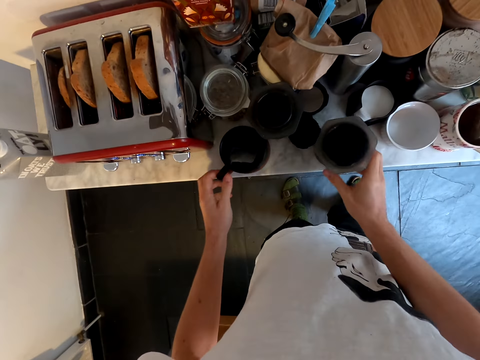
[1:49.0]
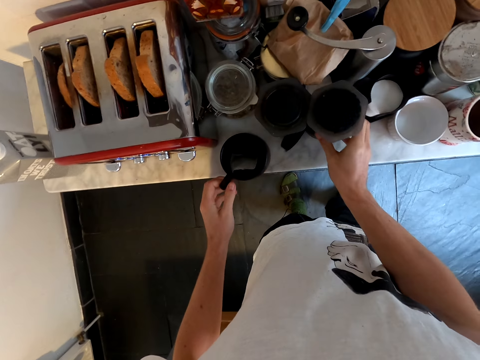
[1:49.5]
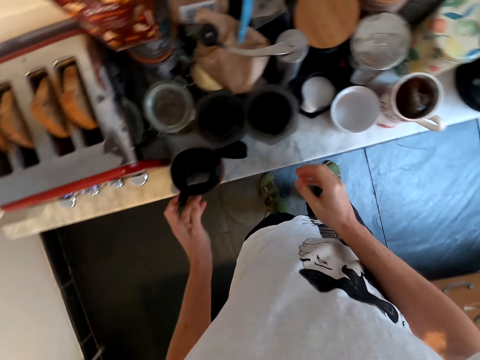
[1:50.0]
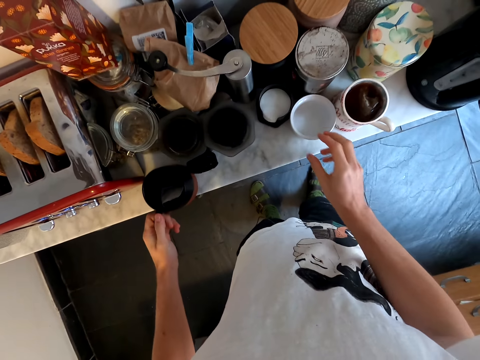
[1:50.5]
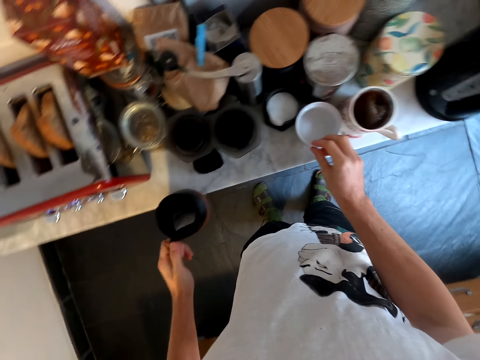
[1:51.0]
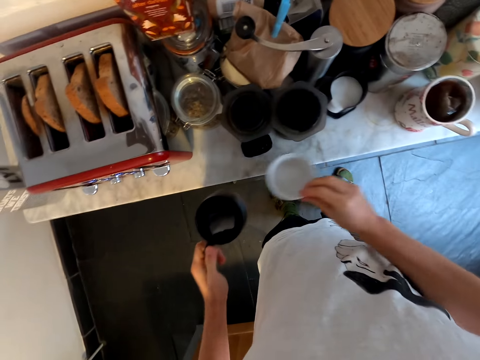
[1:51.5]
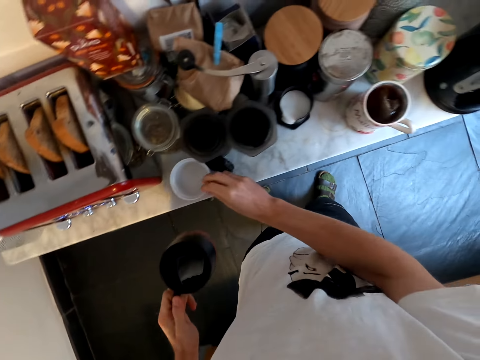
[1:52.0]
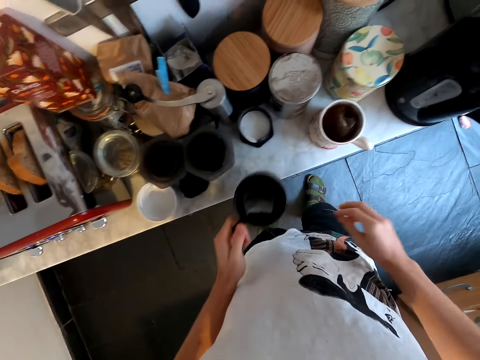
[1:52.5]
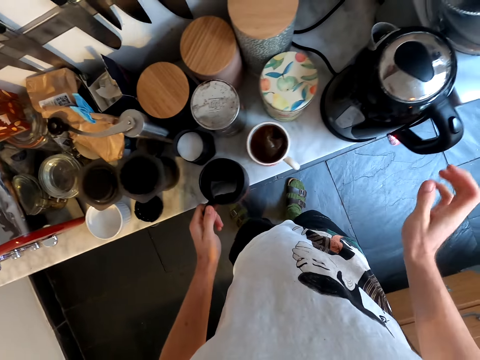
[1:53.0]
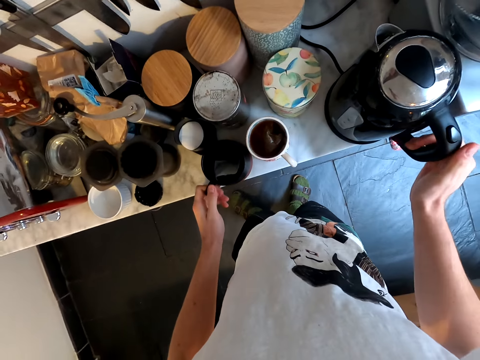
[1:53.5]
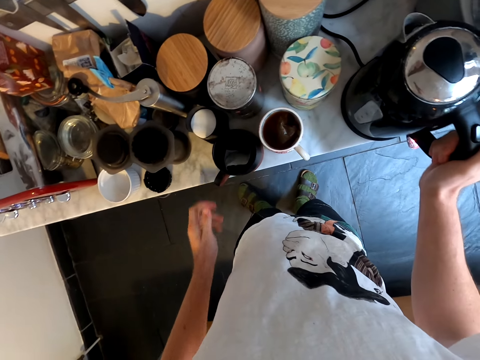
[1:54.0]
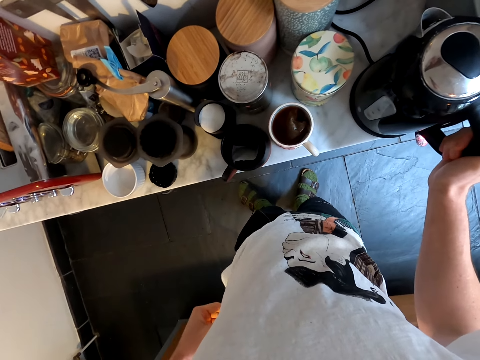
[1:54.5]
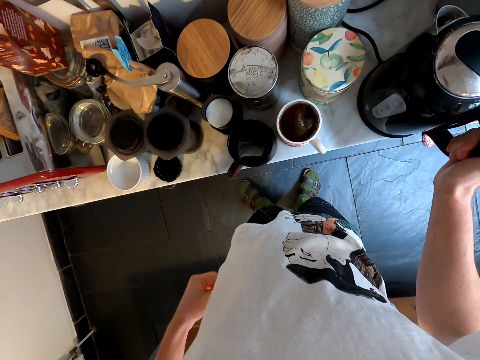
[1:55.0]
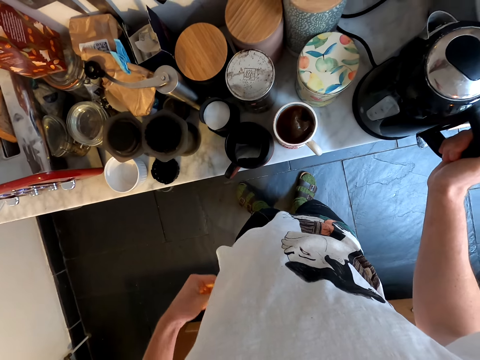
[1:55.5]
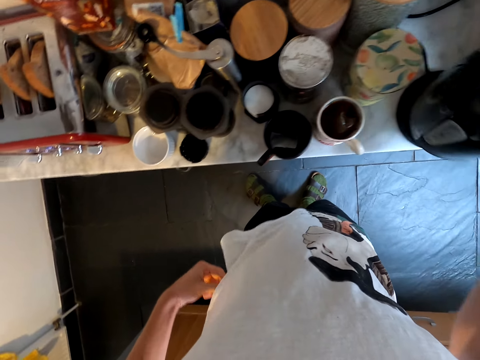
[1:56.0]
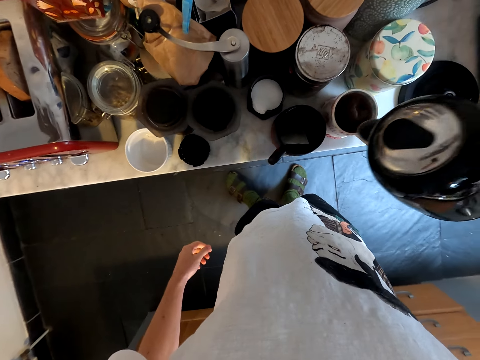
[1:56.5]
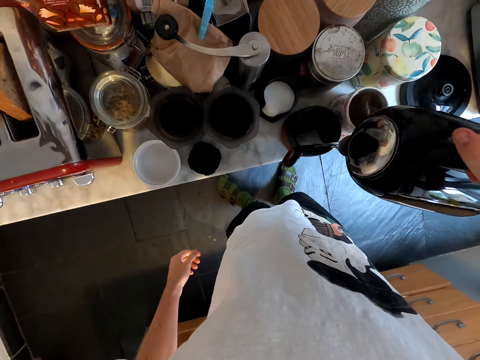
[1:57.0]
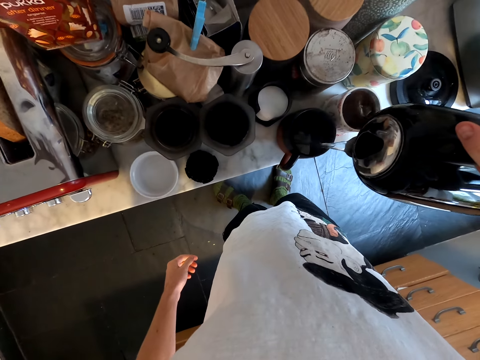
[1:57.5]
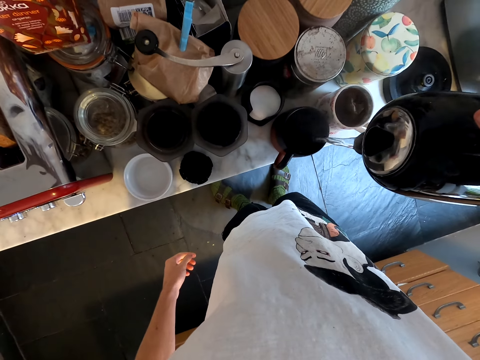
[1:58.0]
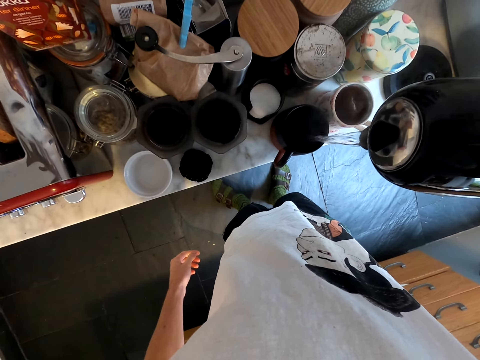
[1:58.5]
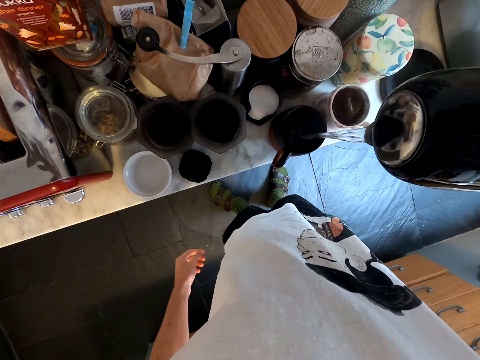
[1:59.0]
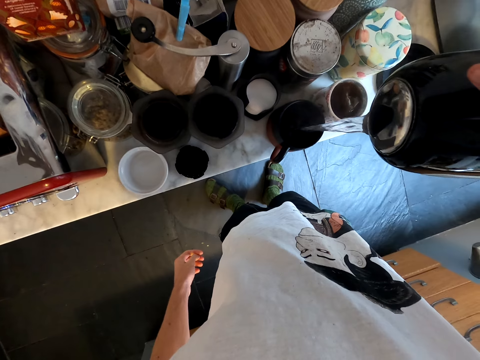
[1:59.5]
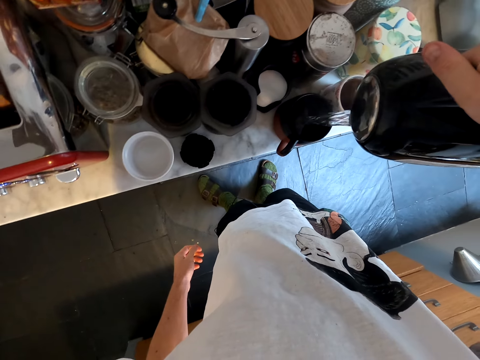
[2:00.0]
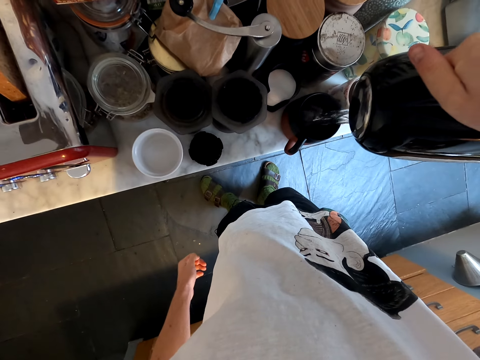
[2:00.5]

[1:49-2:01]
The camera wearer holds a mug. He moves a cup and pulls his hand off the mug. He picks the mug, pulls the mug and puts the mug on the counter. He moves the cup. He puts the mug on the counter again. He holds an electric jug. He picks the jug. He pours water in the mug.

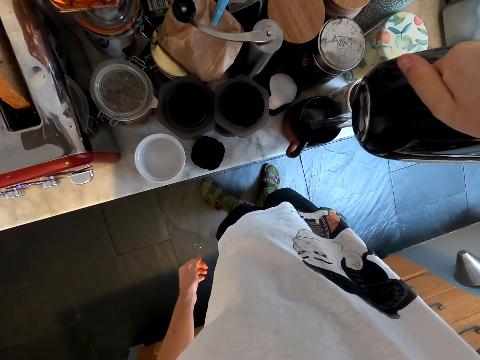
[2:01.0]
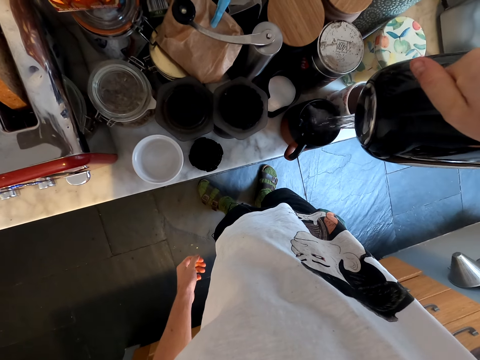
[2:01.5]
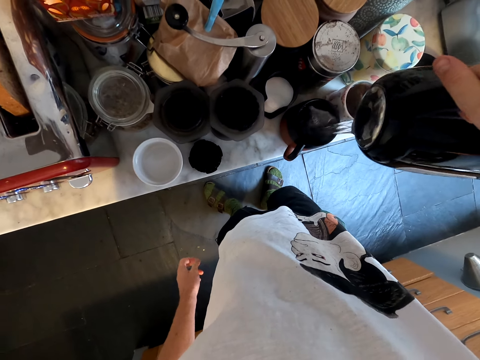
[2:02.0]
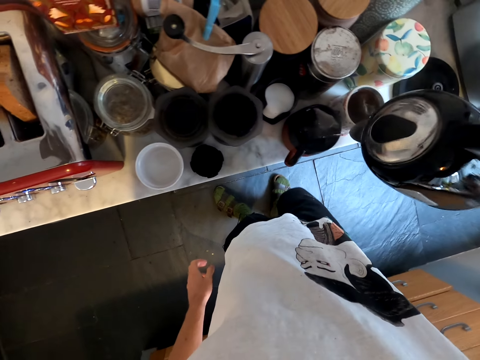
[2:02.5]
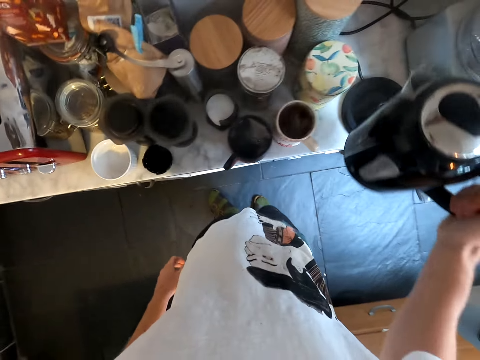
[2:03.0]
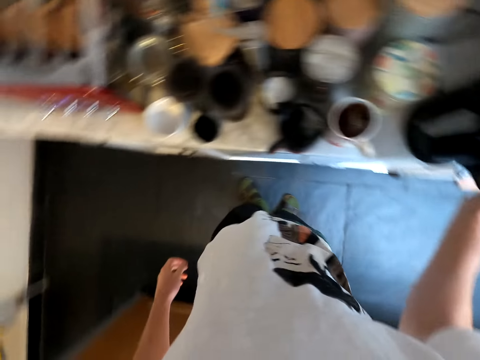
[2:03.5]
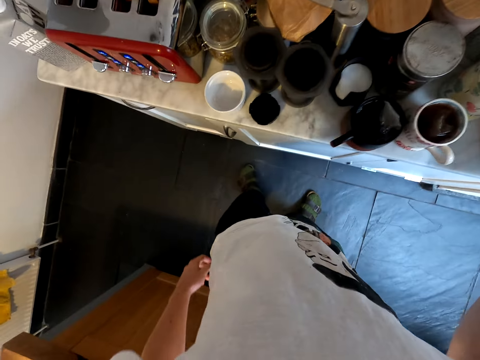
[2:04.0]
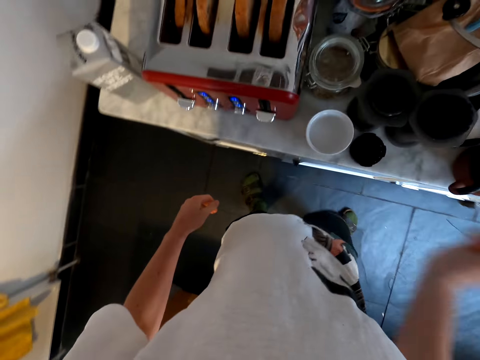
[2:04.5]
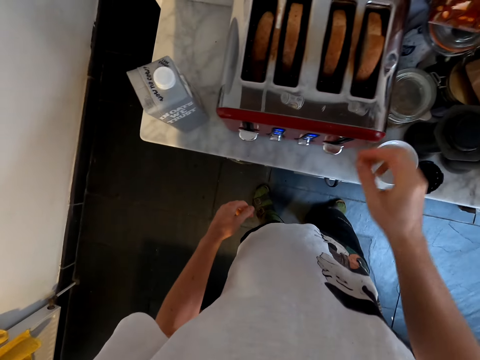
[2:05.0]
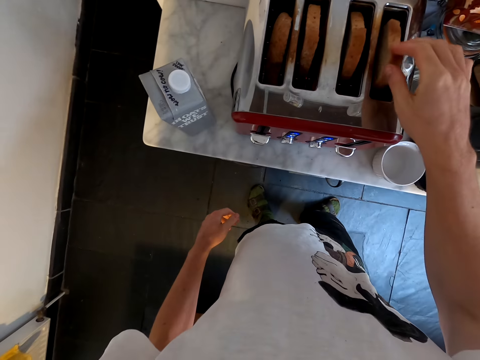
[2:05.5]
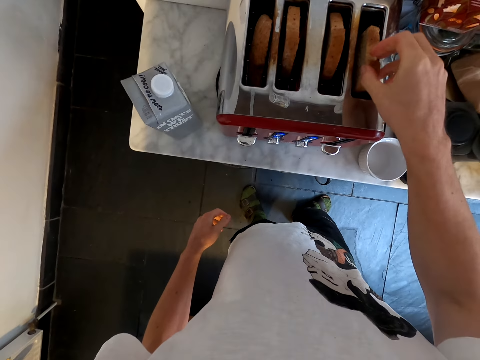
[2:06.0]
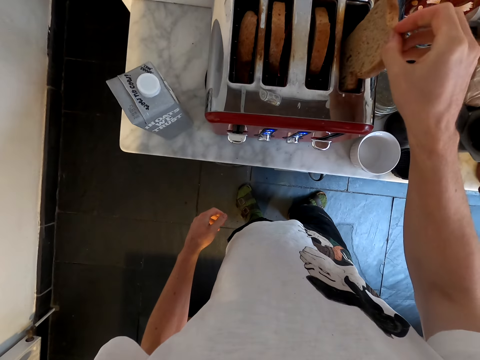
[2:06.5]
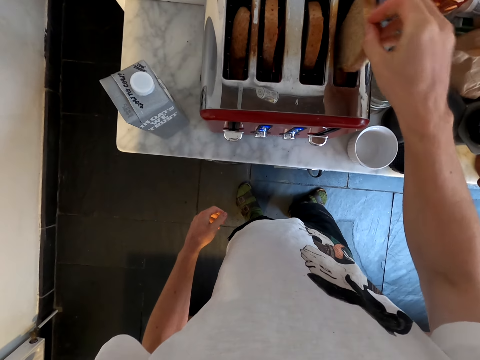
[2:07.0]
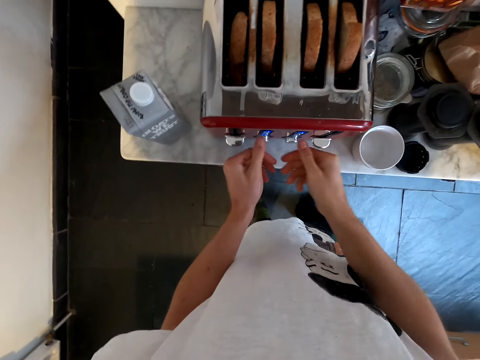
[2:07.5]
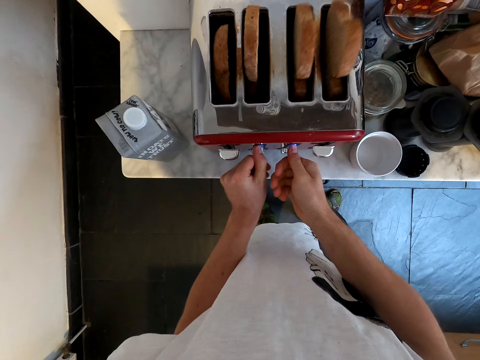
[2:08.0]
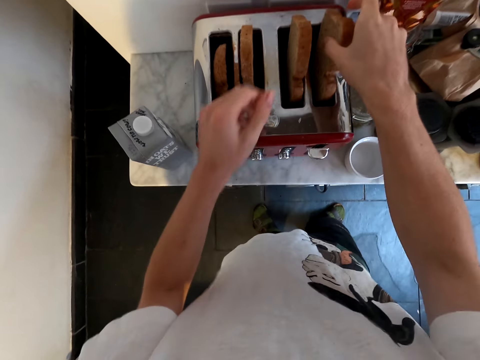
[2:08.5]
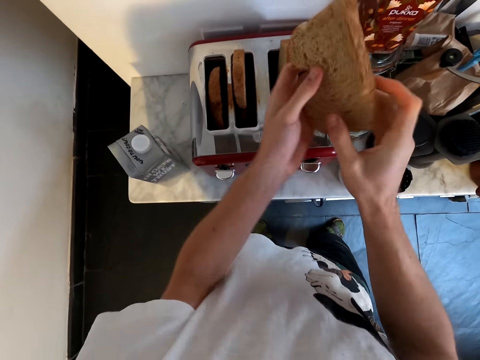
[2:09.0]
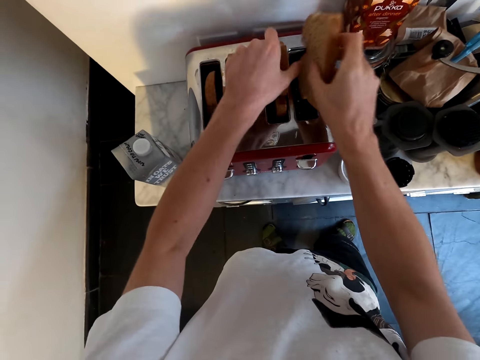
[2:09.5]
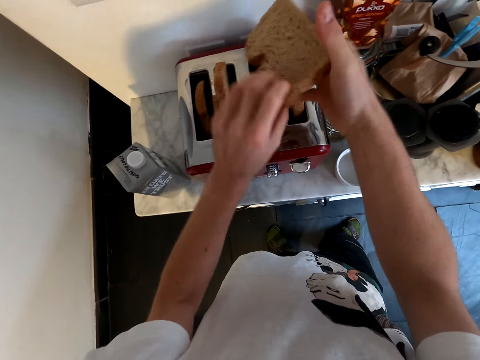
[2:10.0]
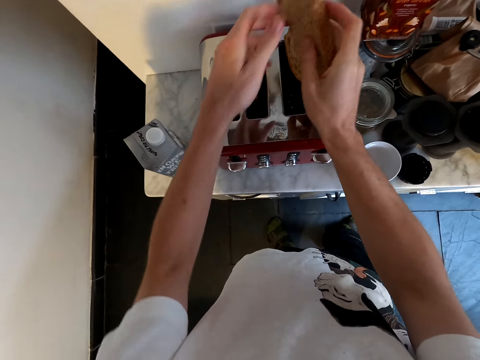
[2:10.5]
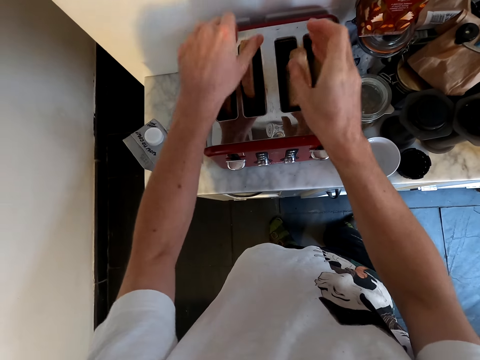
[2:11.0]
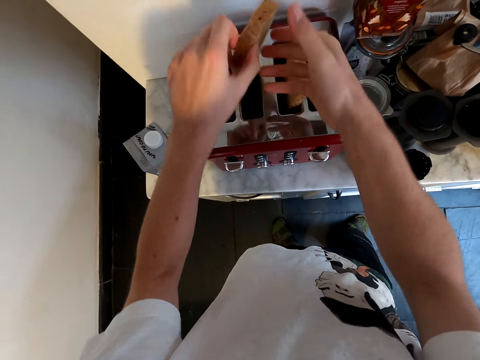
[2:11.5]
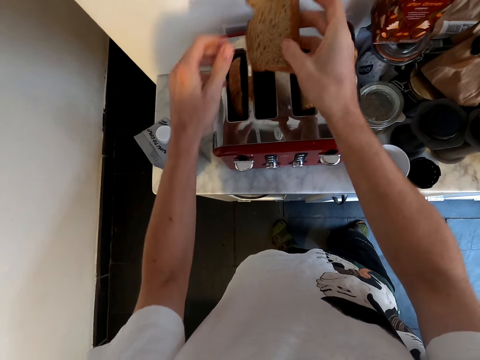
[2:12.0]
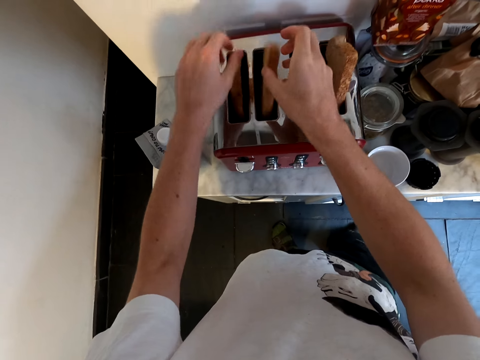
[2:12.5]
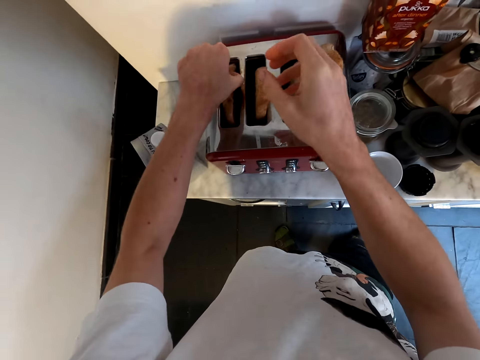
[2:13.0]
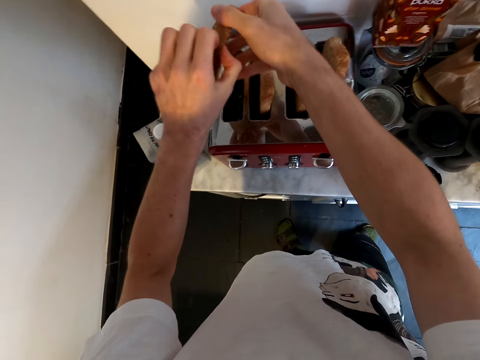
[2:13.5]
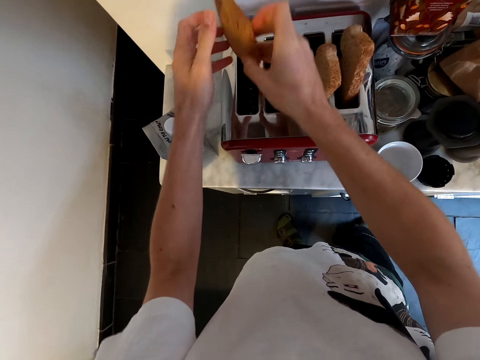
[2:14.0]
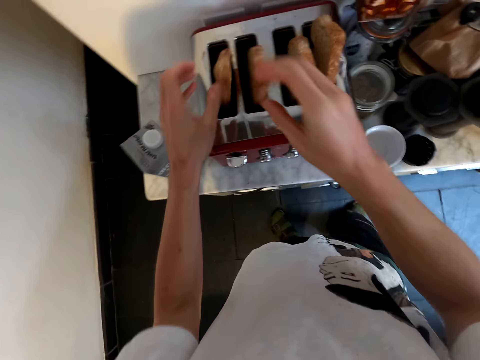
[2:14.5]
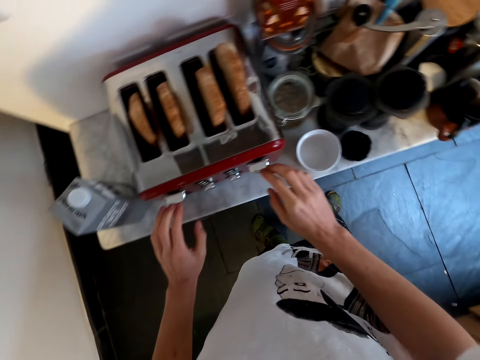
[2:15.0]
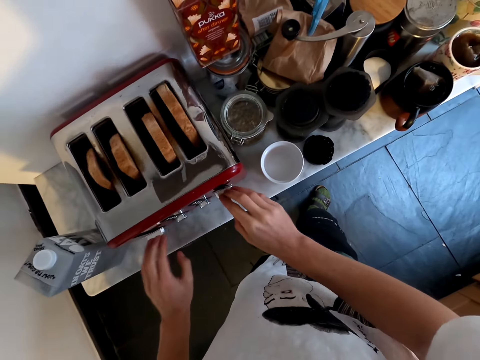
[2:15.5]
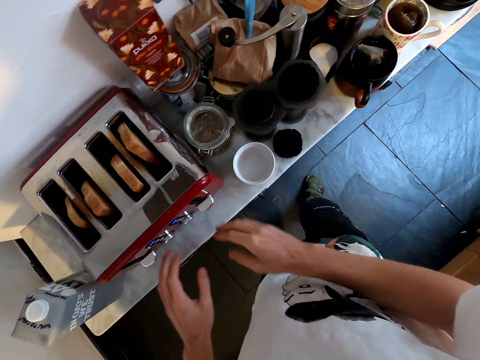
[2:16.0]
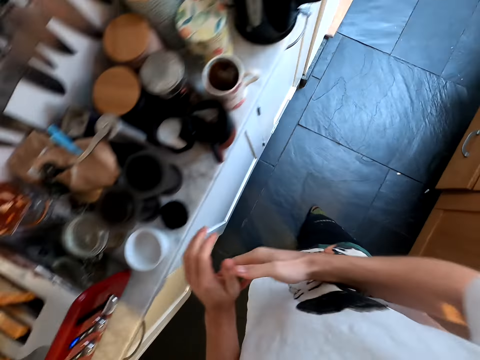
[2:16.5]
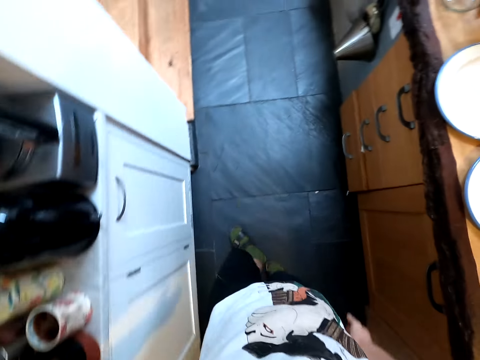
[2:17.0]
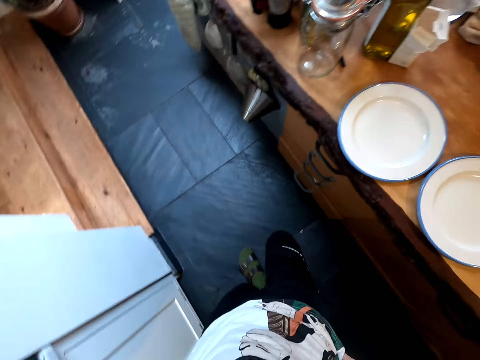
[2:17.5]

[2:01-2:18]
The camera wearer puts the electric jug on a cord on the counter. He walks around the kitchen. He pulls bread from a toaster. He puts the bread in the toaster. He presses the toaster. He picks up the bread, flips the bread and puts the bread in the toaster. He picks up the bread, flips the bread and puts the bread in the toaster. He picks up the bread, switches the bread to the other hand, flips the bread and puts the bread in the toaster. He picks up the bread, switches the bread to the other hand, flips the bread and puts the bread in the toaster. He presses the toaster button. He pulls his hand off the toaster and walks around the kitchen.
